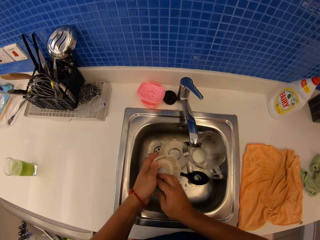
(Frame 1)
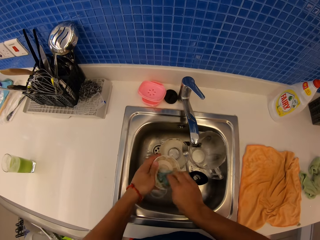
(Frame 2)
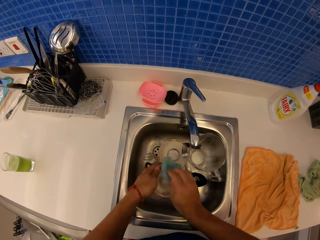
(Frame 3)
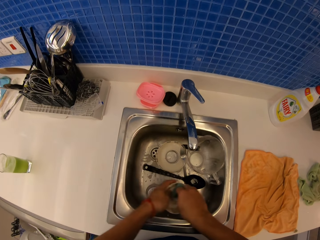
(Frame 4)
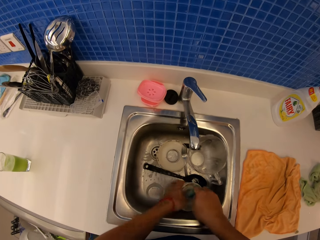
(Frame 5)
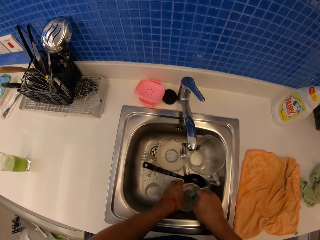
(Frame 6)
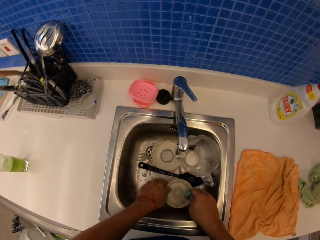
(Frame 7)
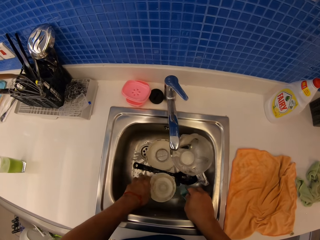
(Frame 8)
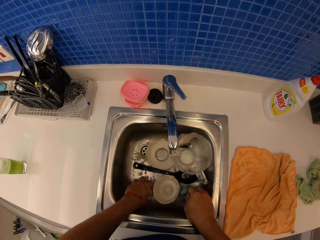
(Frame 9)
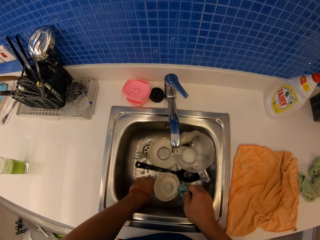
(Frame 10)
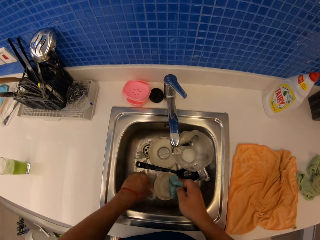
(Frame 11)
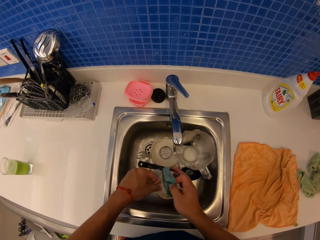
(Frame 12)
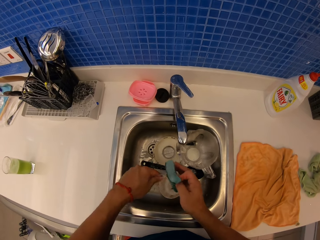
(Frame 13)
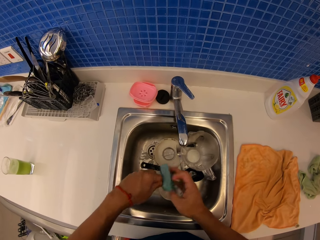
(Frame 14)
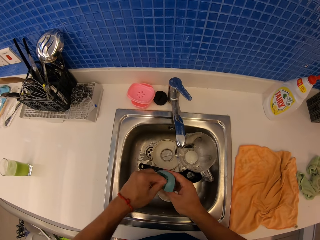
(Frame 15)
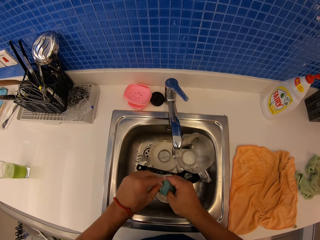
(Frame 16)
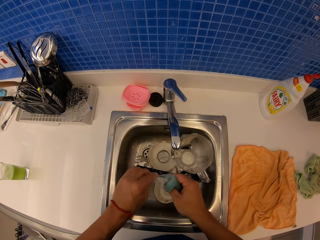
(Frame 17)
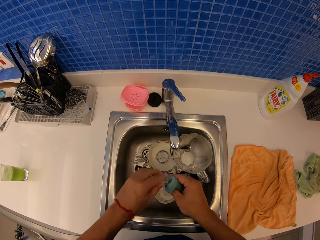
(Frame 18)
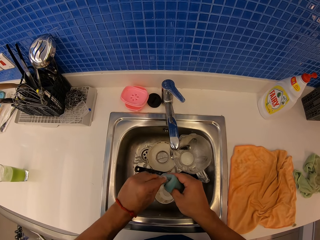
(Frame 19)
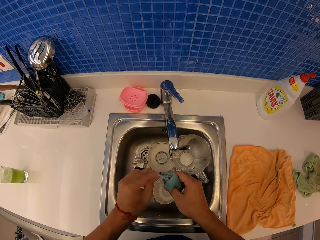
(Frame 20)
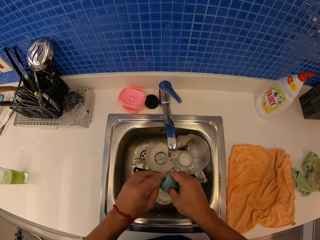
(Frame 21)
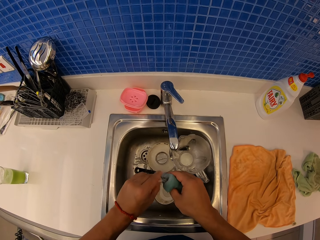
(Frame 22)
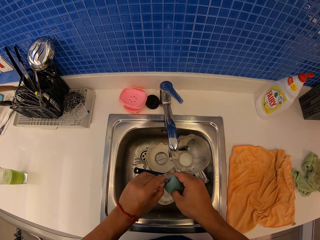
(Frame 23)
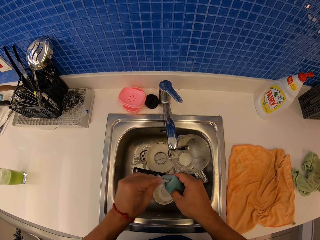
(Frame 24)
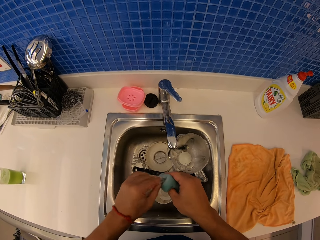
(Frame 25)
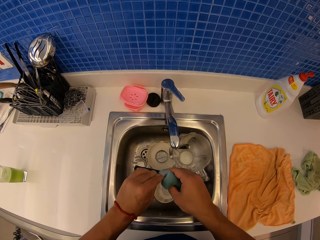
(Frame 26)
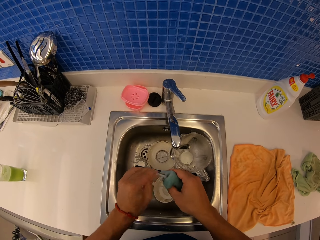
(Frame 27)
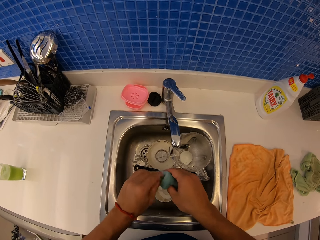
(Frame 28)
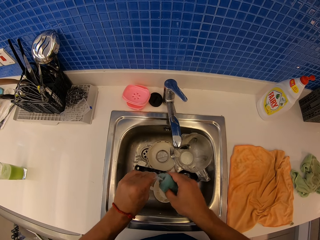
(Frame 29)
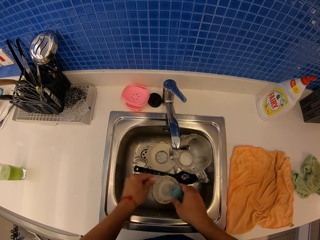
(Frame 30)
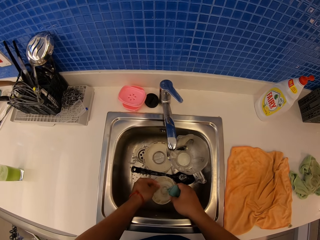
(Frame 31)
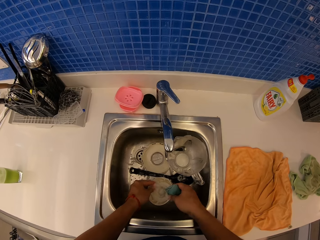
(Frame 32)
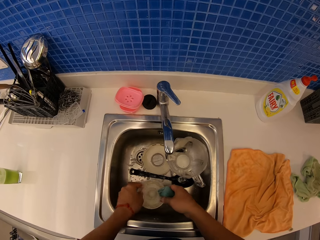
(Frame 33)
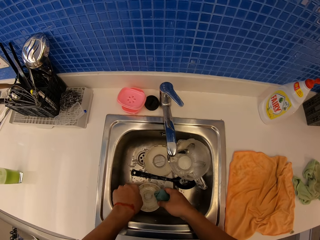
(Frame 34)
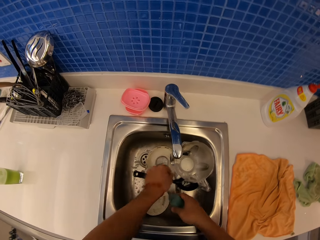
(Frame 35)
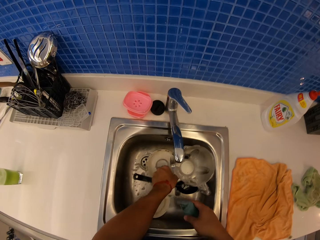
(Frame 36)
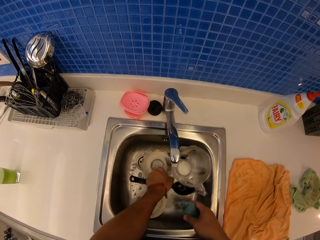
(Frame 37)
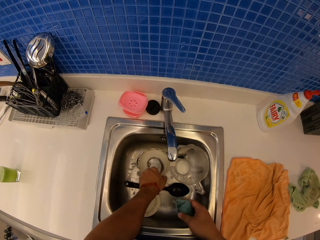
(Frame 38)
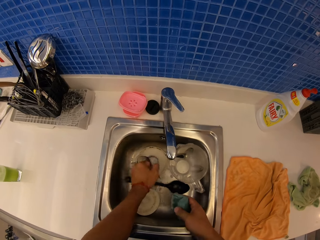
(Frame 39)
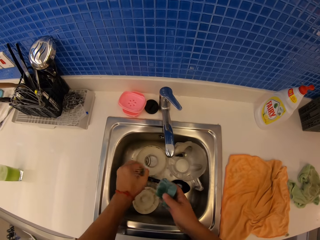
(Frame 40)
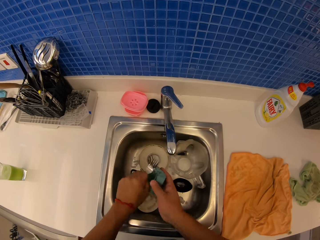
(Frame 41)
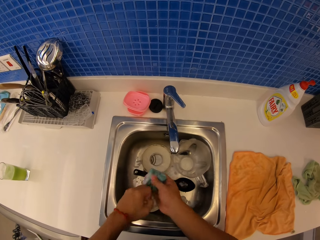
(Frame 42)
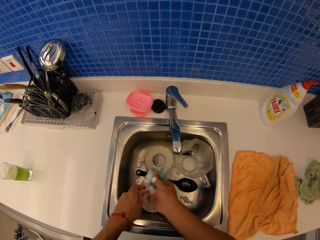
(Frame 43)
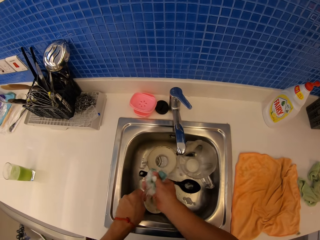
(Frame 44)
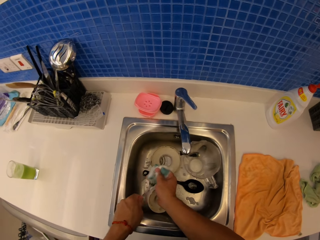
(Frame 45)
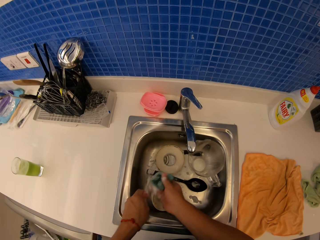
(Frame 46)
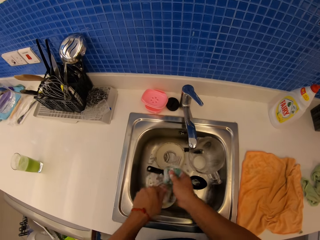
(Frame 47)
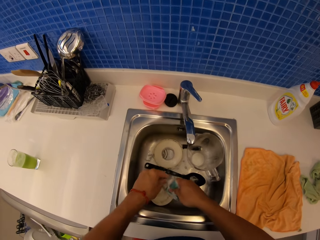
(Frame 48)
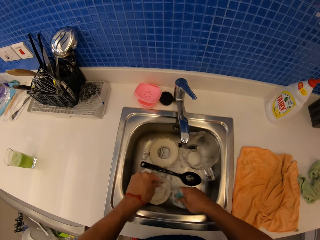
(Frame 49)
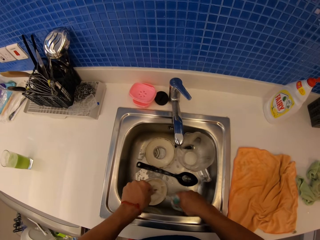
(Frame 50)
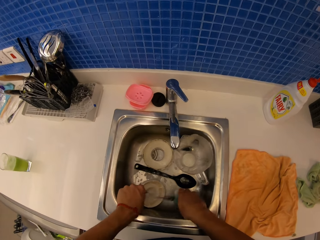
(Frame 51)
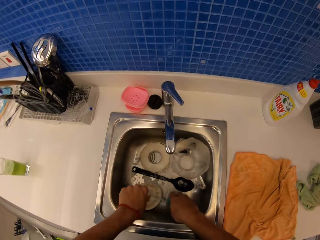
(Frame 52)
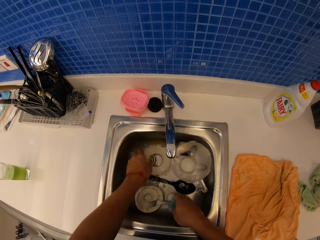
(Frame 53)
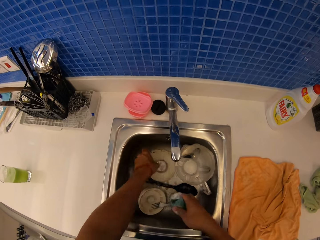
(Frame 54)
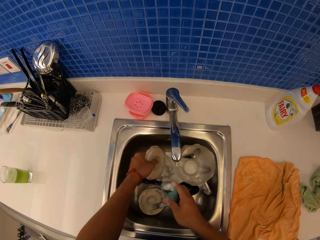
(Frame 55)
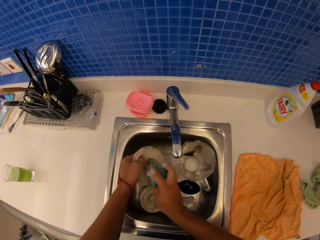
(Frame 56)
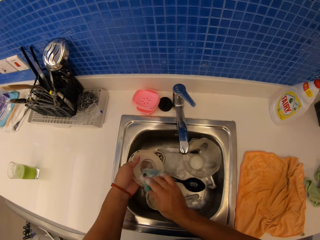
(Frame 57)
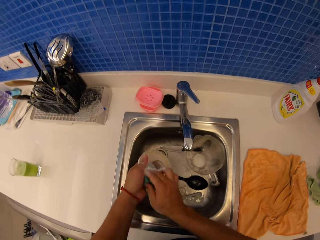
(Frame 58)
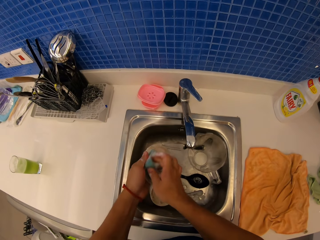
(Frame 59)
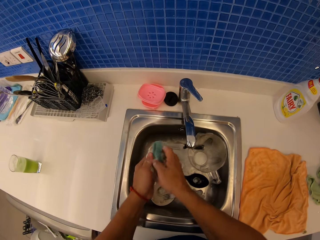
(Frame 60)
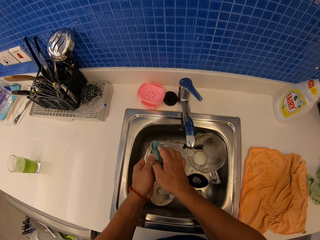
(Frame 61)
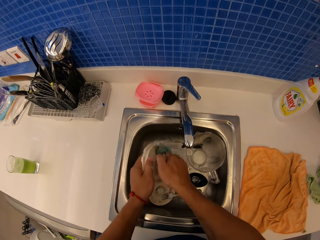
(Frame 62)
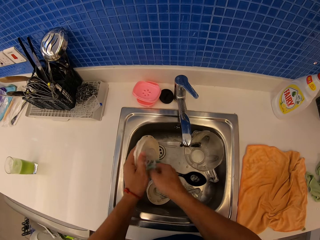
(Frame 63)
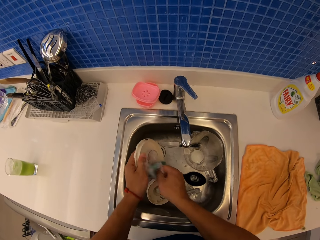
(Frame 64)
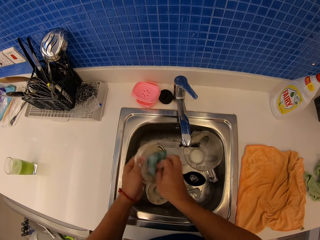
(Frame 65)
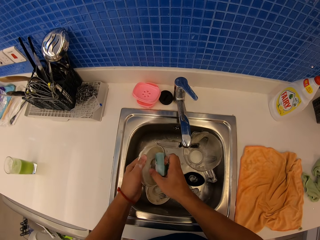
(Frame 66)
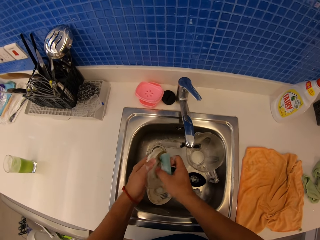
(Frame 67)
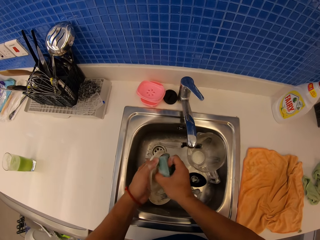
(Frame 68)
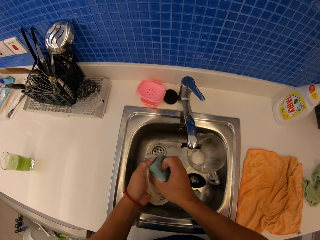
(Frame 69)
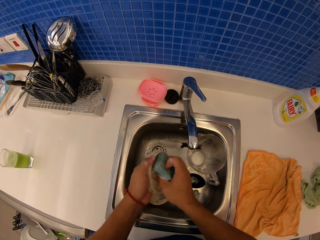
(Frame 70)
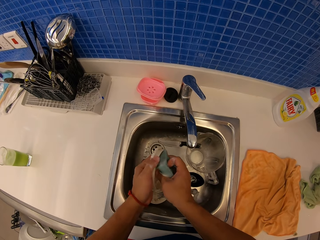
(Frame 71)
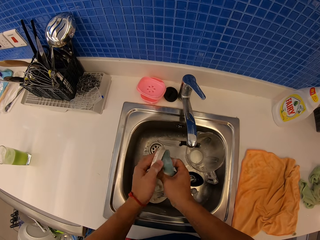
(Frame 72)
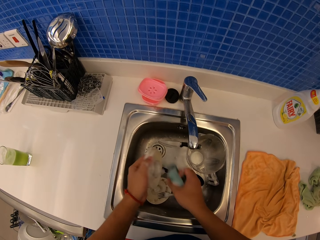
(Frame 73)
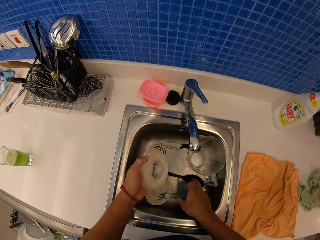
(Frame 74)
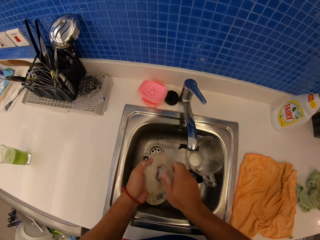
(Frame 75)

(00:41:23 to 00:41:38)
The camera wearer puts a base of a blender in the sink. They scrub a seal with a scrubber. They put the seal of the blender in the sink. They pick up a fork. They scrub the fork with the scrubber. They pick up a lid. They drop the fork in the sink. They scrub the lid with the scrubber.

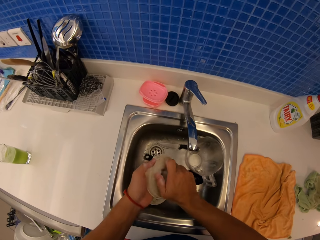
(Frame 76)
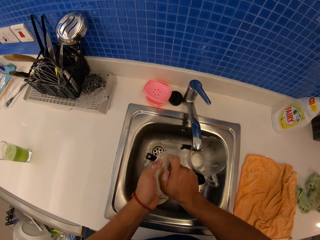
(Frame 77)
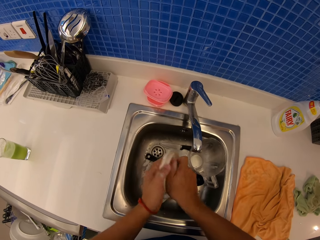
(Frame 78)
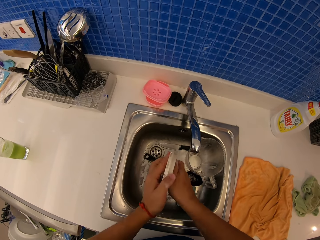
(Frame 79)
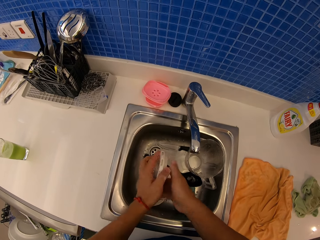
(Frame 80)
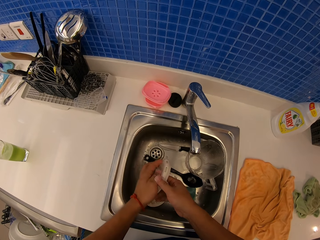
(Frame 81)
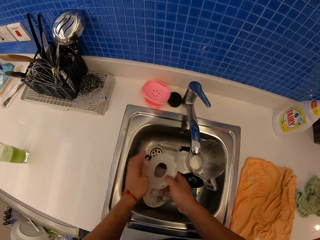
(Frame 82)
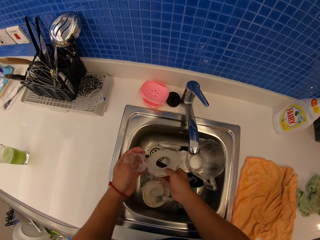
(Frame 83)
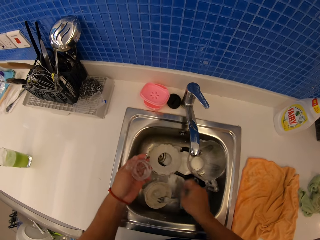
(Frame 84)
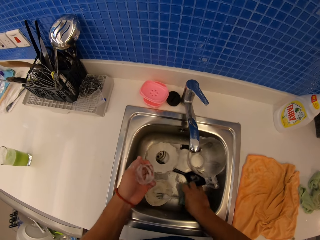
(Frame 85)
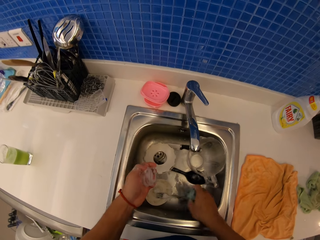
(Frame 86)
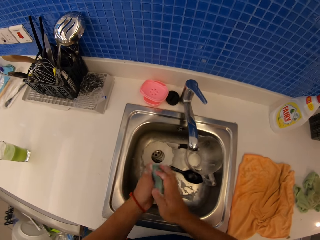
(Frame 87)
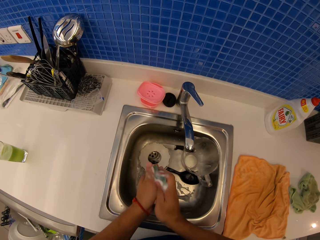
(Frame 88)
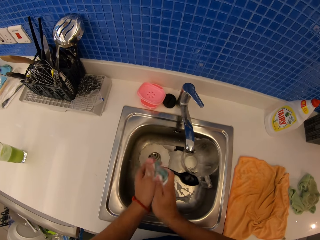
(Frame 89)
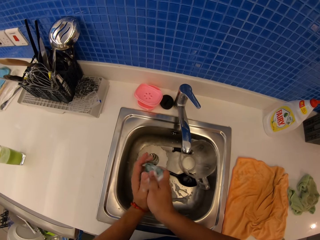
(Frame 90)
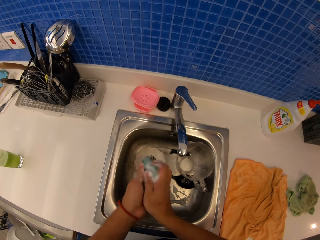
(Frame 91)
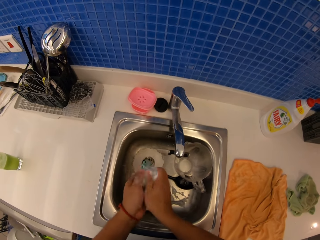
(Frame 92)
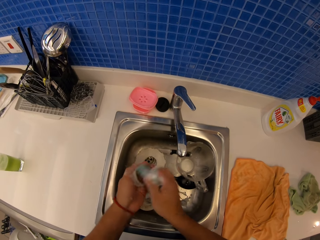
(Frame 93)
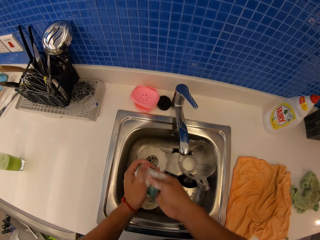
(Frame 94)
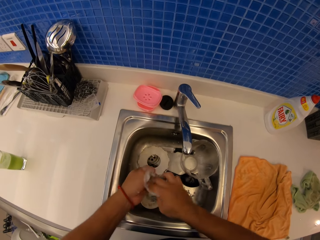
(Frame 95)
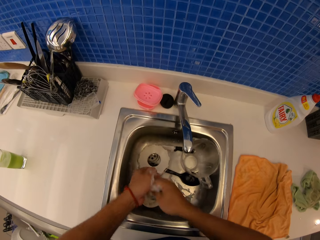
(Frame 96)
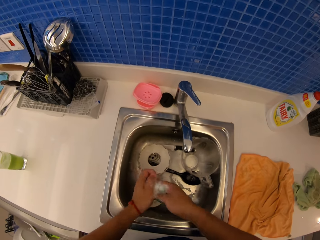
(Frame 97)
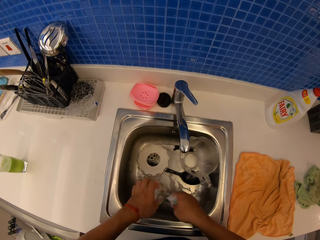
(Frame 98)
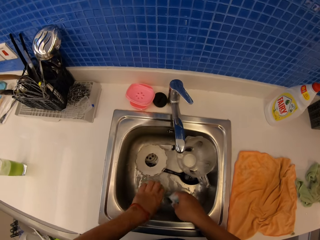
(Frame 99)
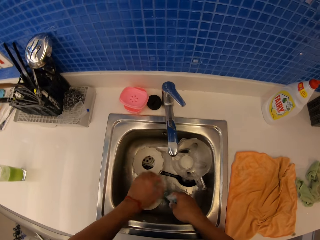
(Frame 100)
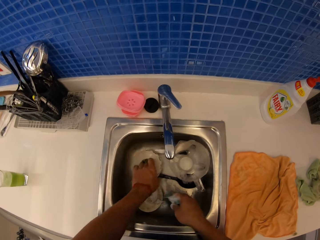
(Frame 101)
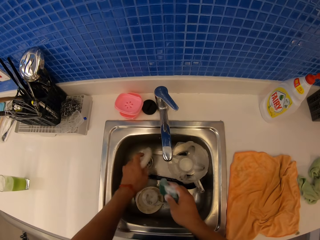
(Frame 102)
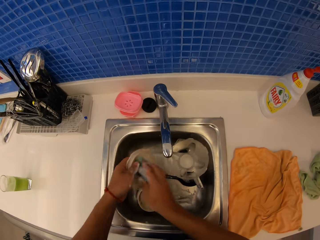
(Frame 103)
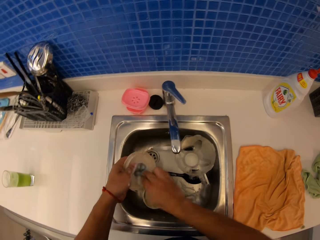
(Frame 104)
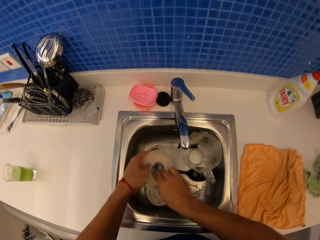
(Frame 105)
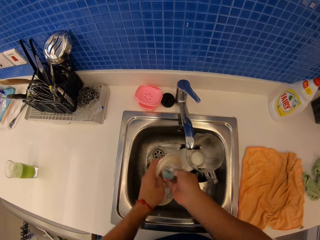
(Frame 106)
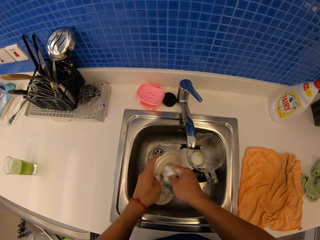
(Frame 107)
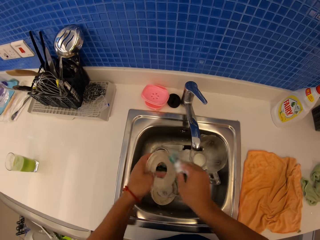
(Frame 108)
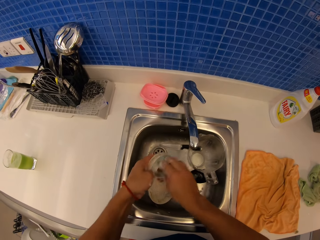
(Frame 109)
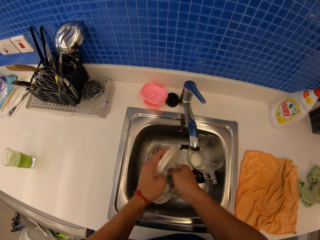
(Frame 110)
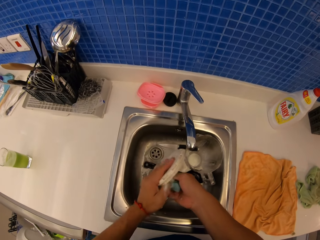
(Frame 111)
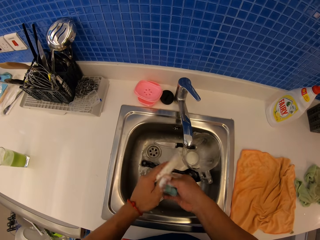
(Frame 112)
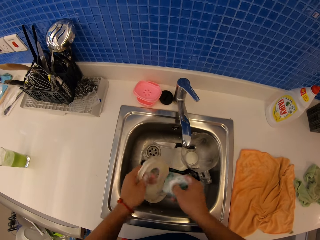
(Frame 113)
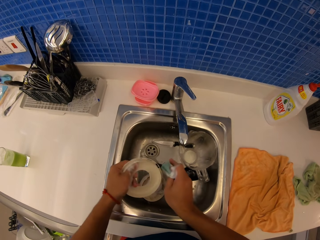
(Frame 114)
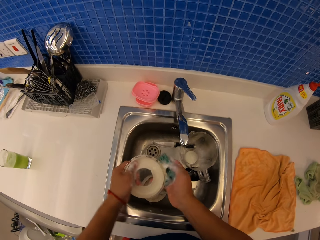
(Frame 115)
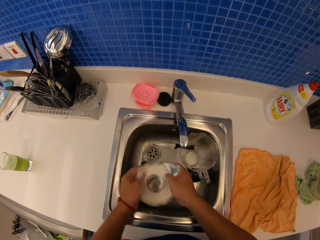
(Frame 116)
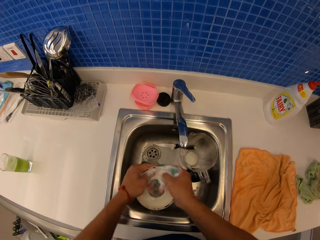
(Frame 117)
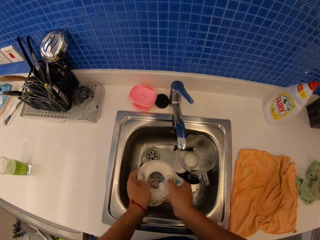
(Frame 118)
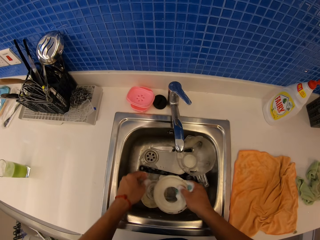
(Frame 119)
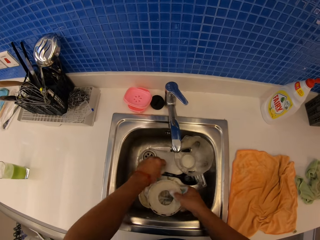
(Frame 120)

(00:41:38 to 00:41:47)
The camera wearer scrubs a lid with a scrubber. They pick up the lid.
